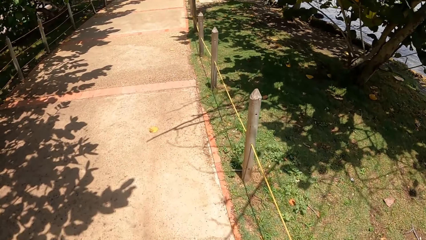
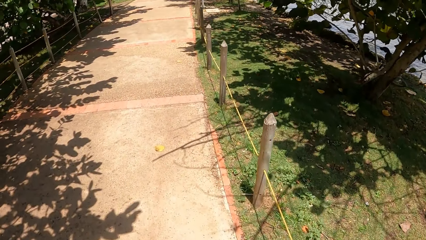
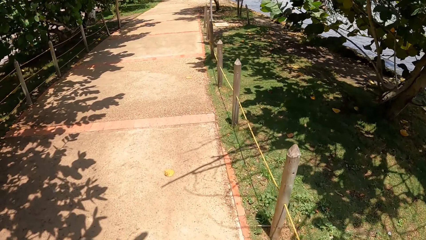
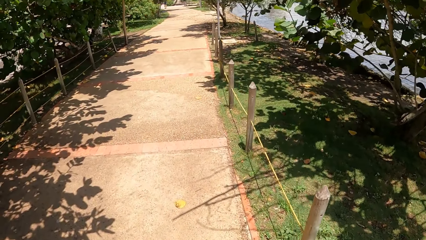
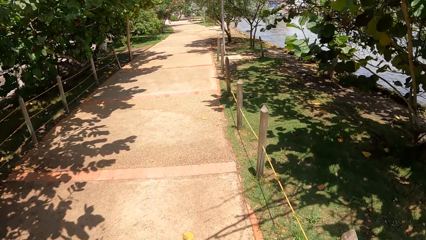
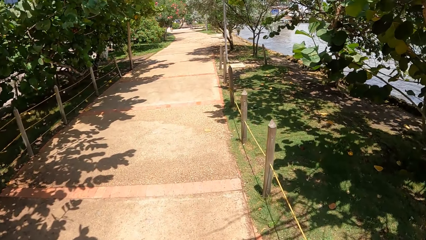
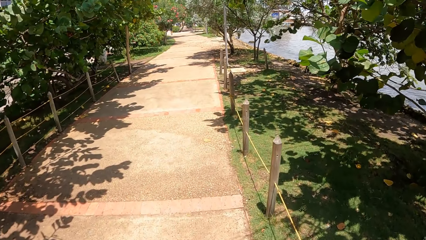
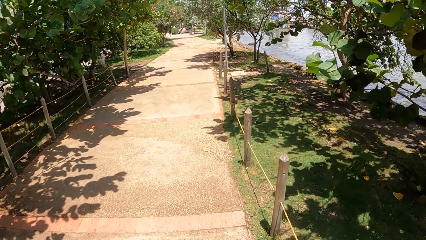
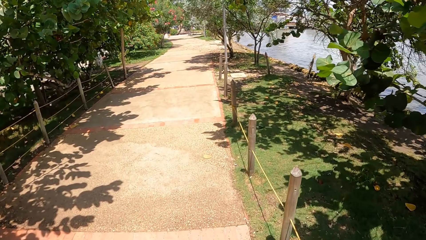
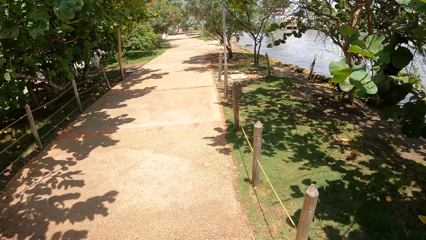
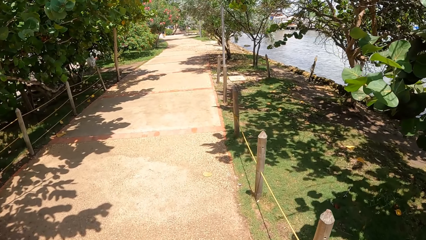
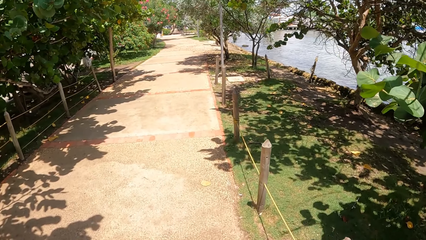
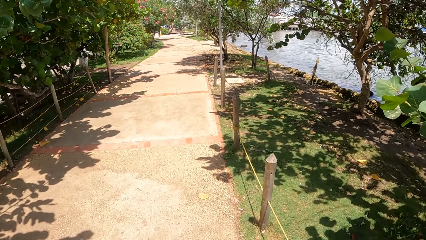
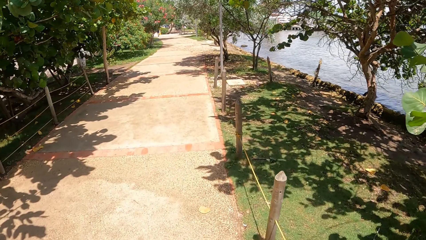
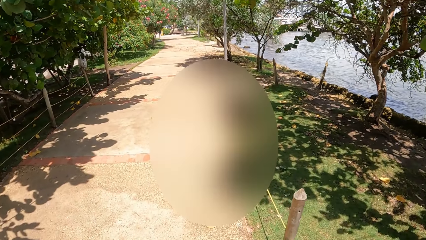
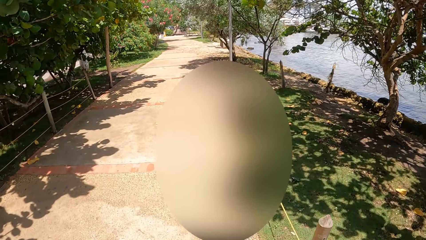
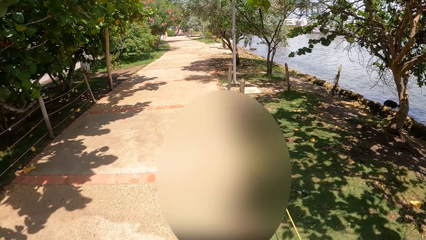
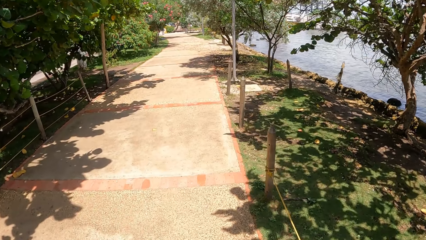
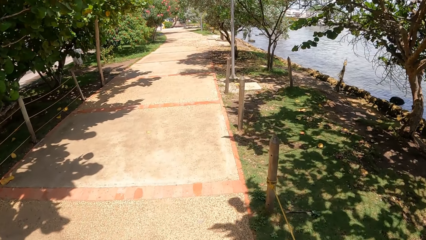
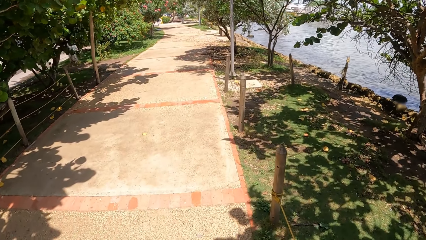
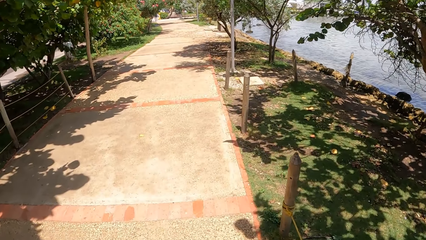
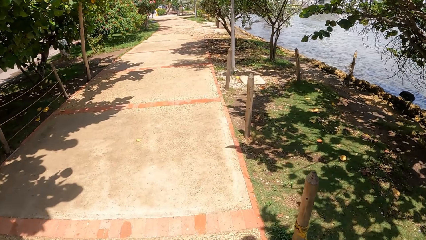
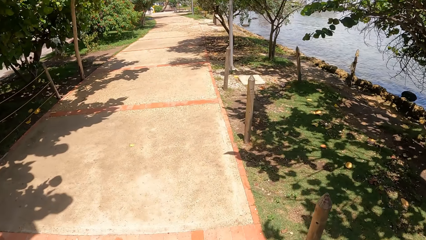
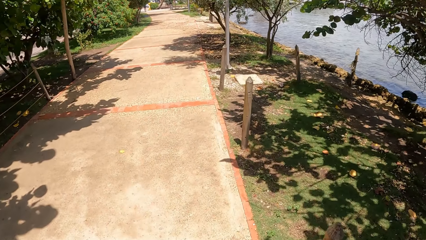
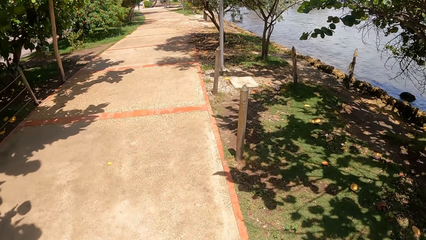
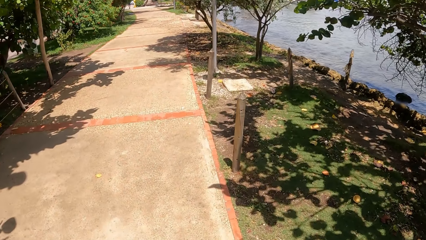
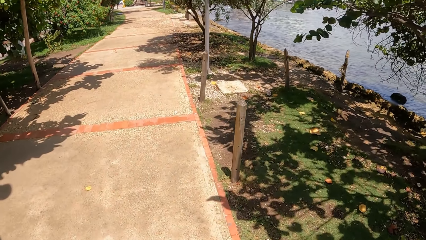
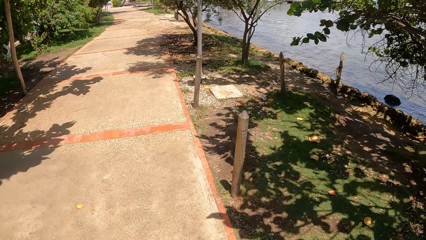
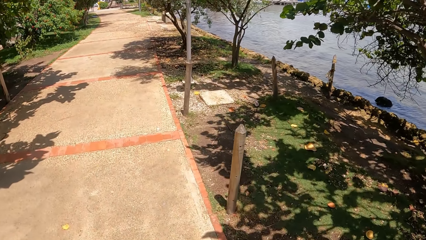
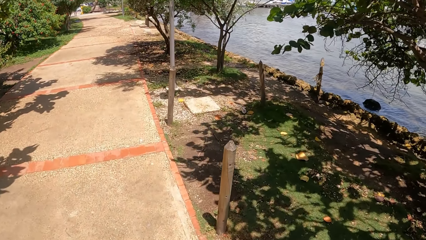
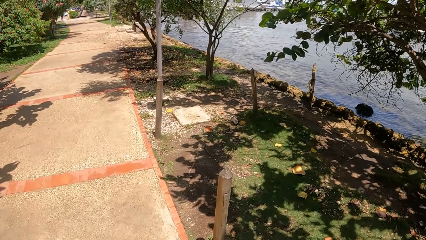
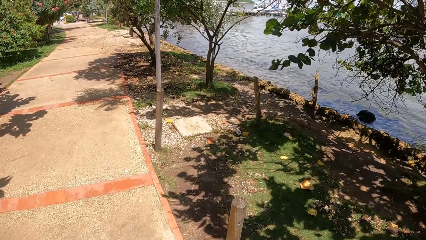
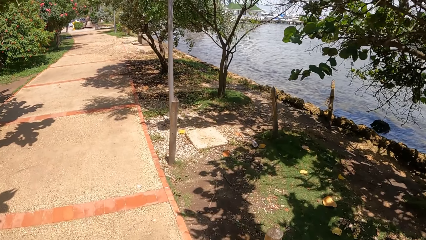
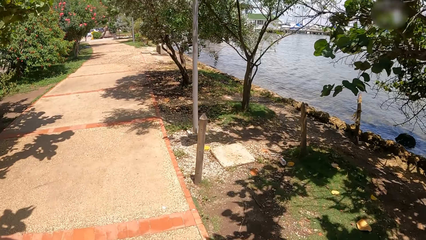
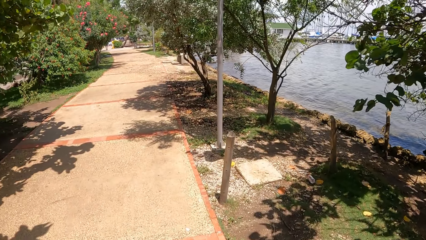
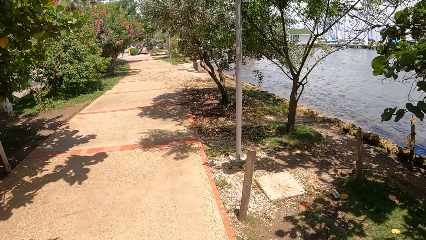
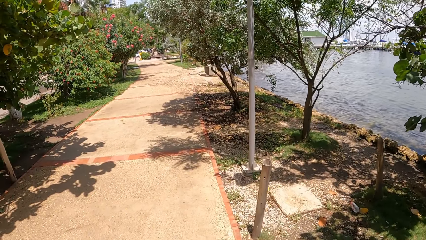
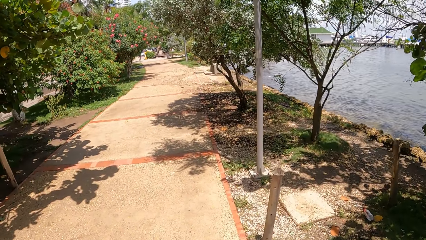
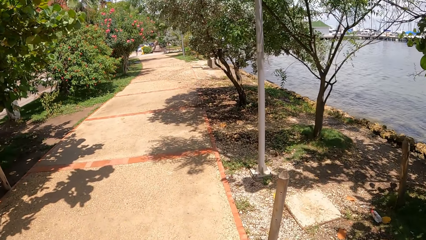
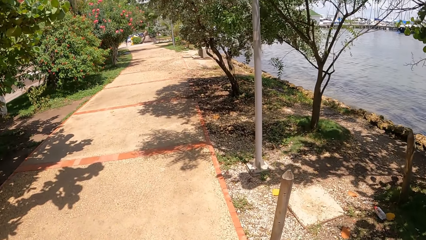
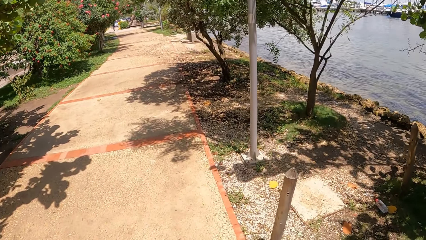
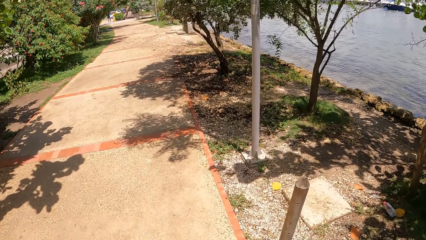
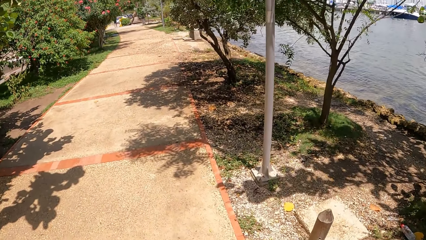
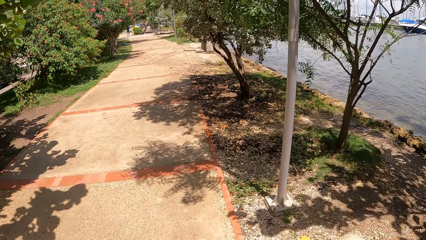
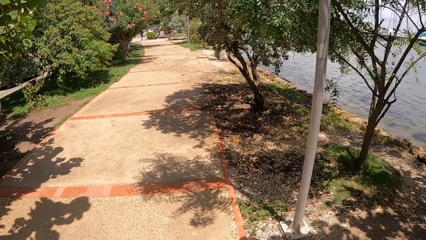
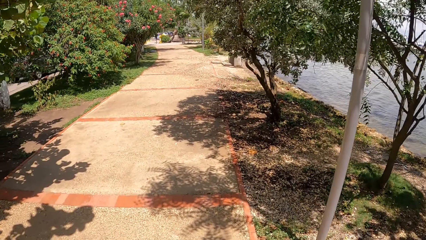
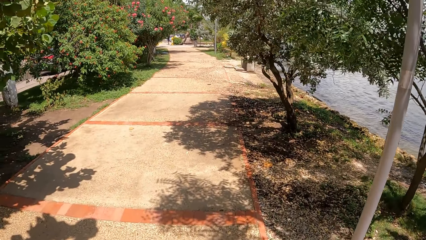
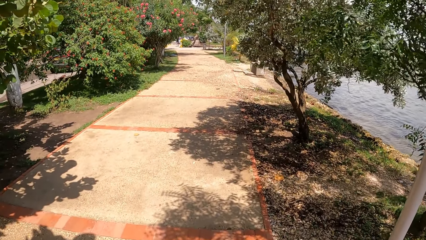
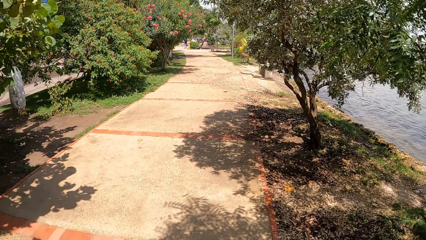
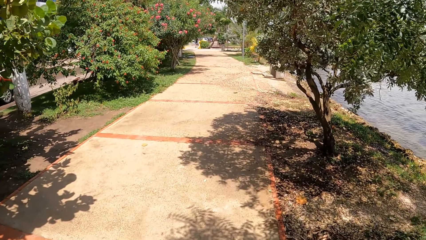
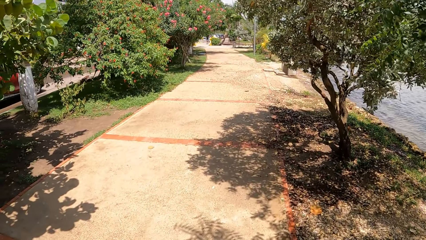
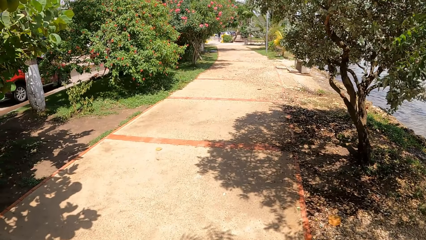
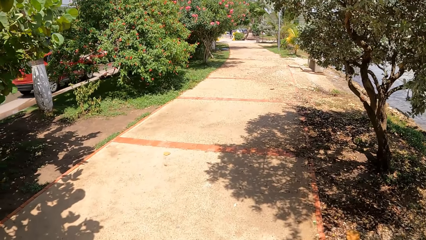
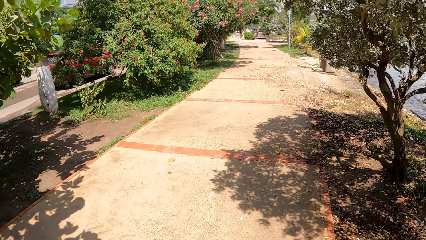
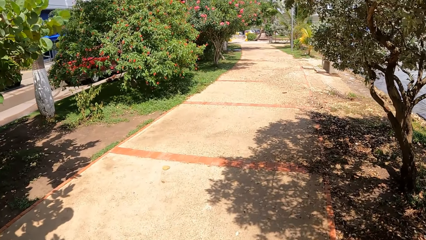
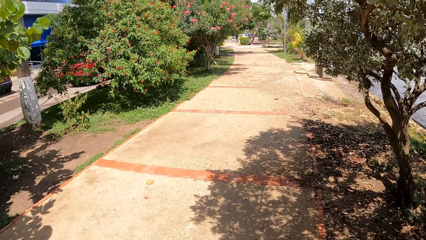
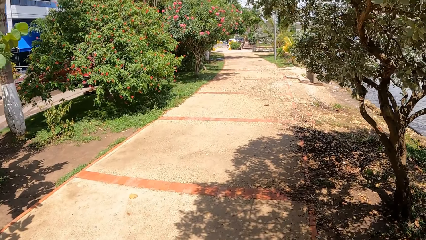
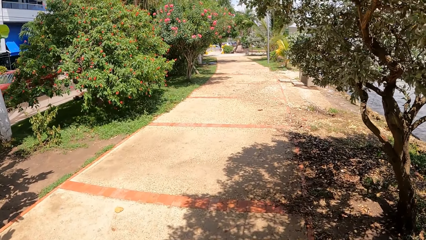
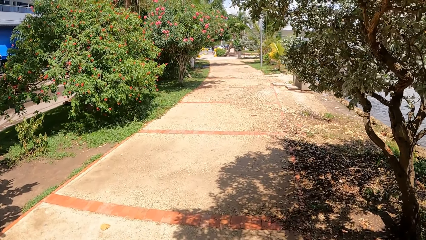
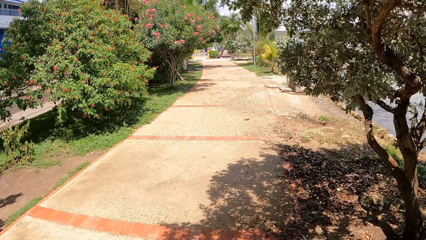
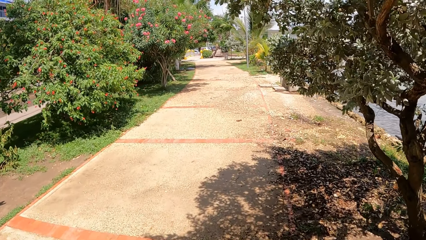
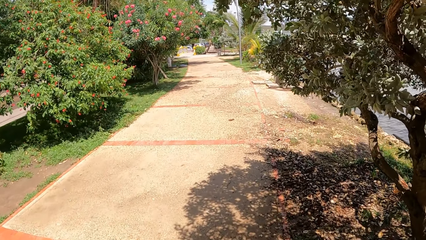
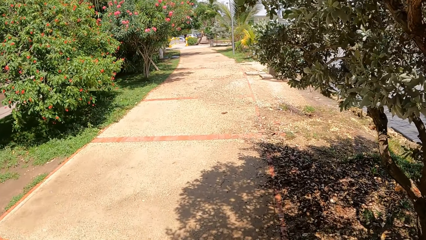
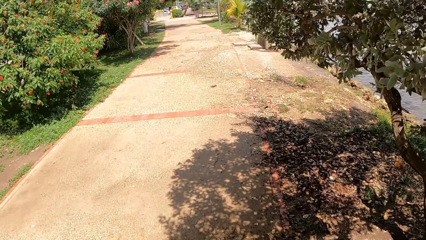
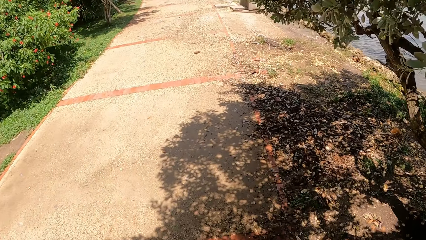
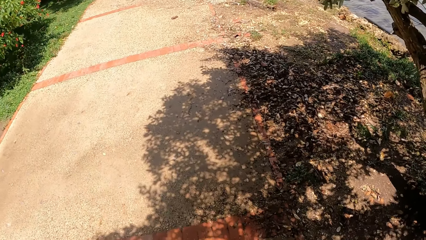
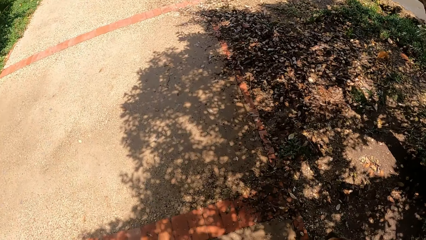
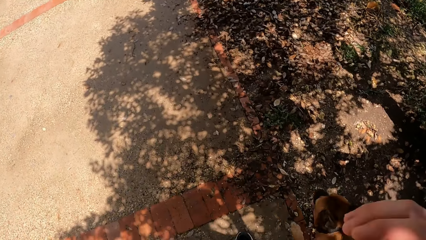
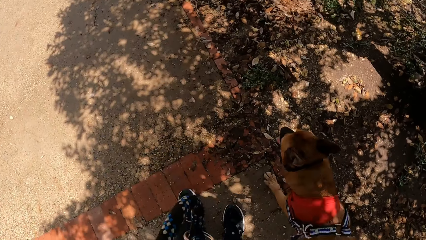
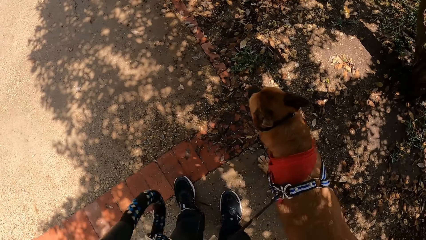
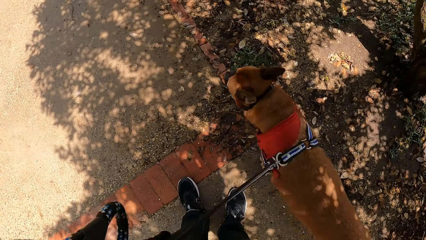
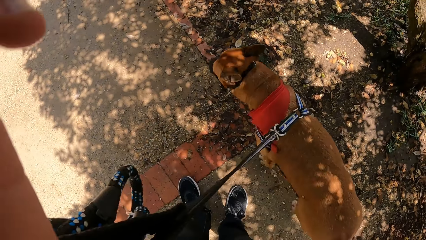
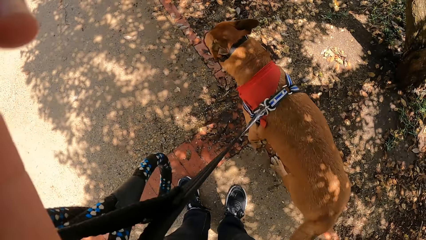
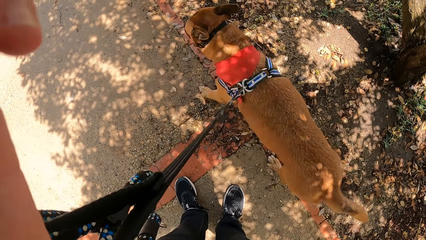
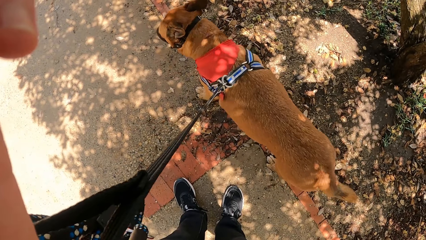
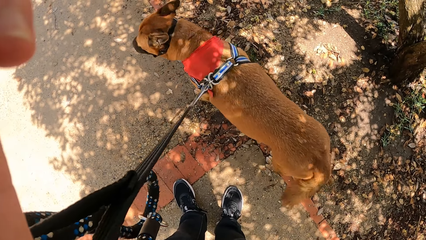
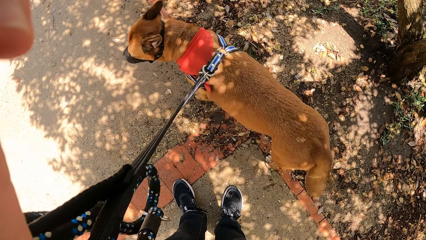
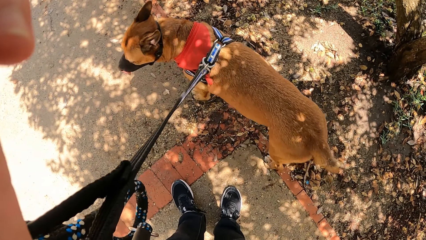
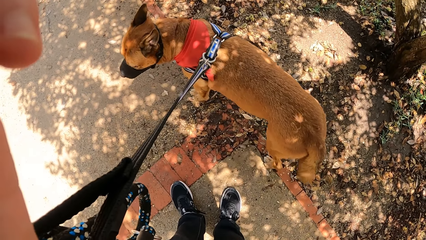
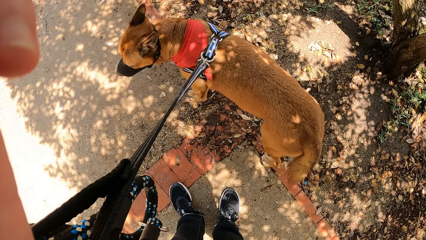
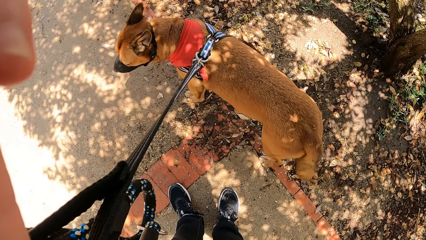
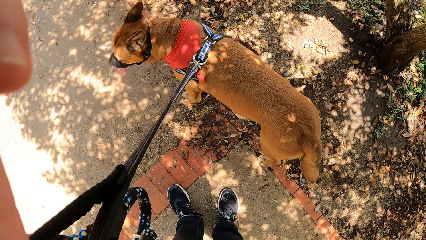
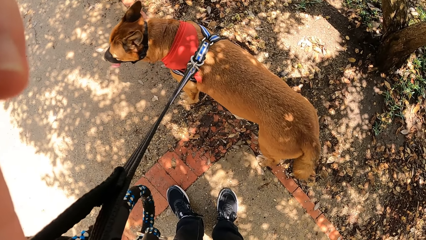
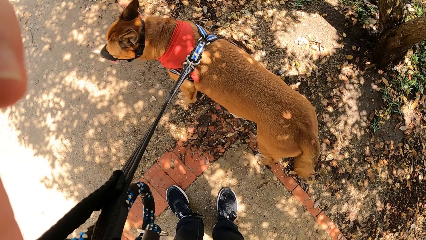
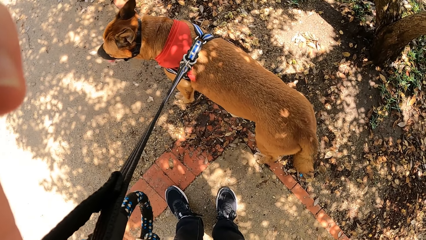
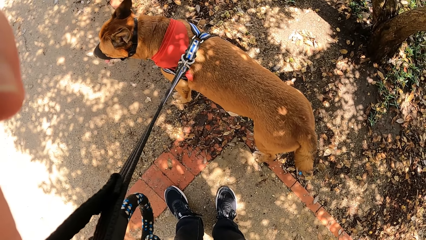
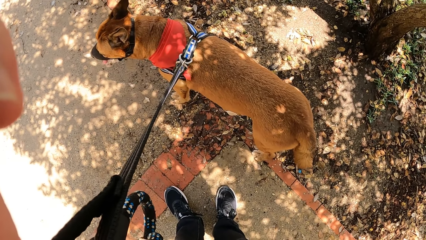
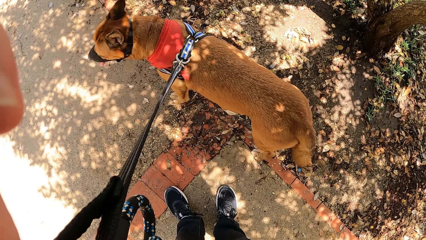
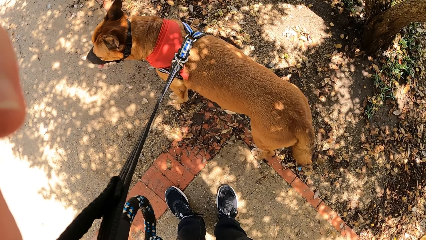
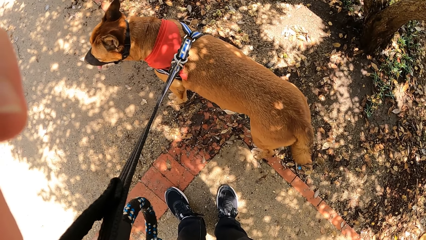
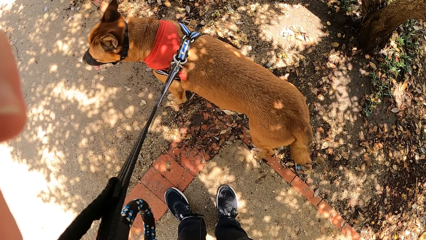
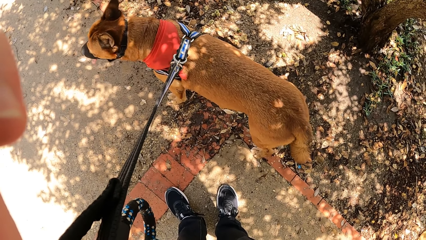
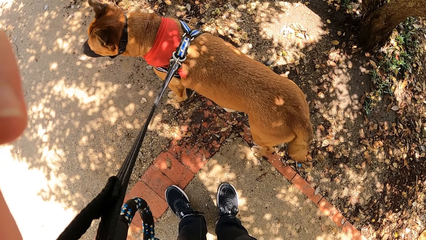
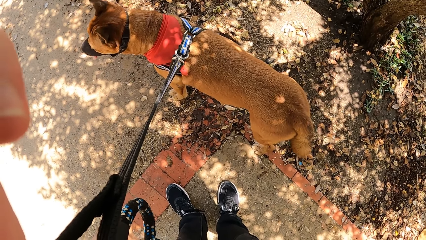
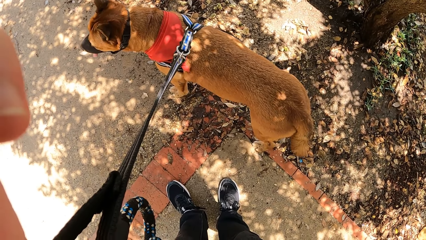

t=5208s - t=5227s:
The camera wearer stares at the dog. He stops walking and touches his face.
